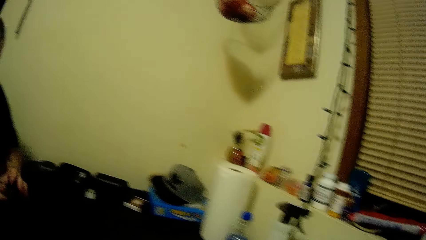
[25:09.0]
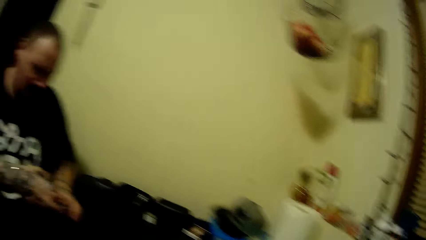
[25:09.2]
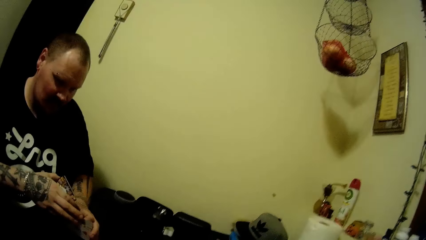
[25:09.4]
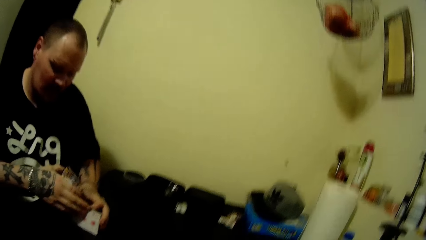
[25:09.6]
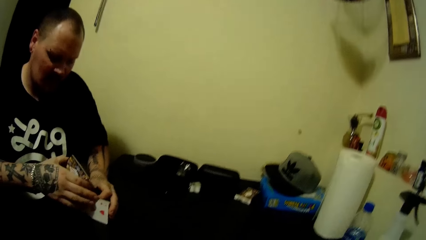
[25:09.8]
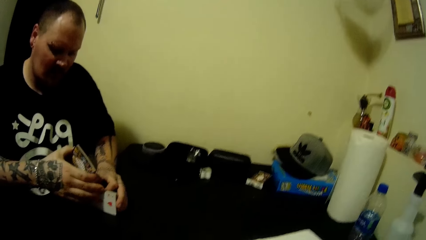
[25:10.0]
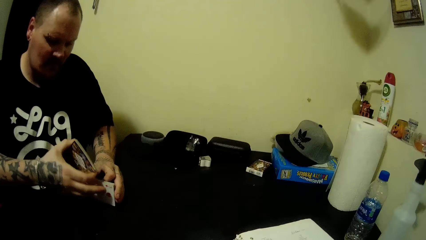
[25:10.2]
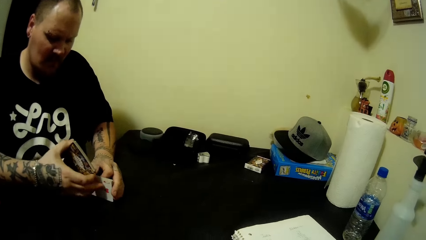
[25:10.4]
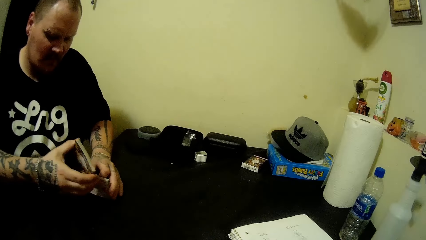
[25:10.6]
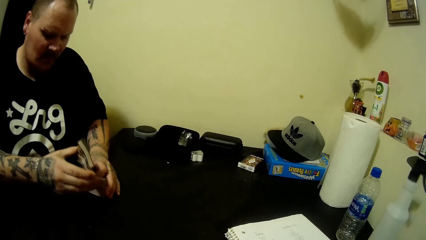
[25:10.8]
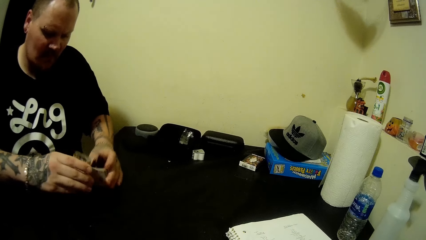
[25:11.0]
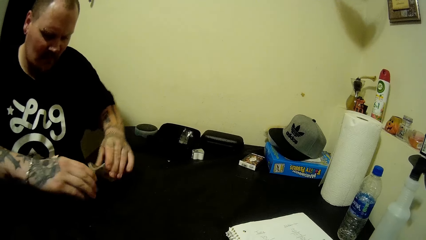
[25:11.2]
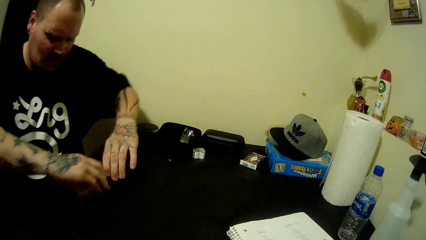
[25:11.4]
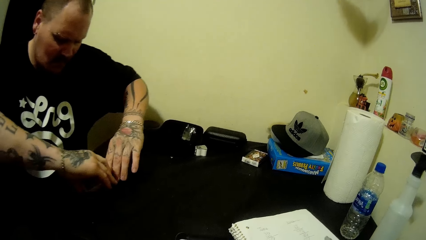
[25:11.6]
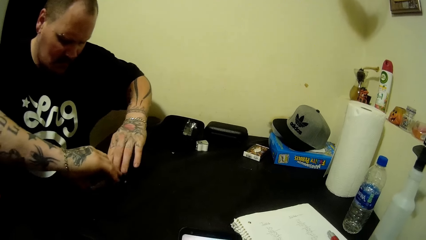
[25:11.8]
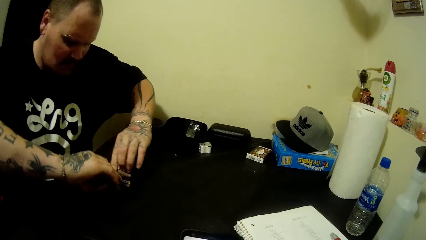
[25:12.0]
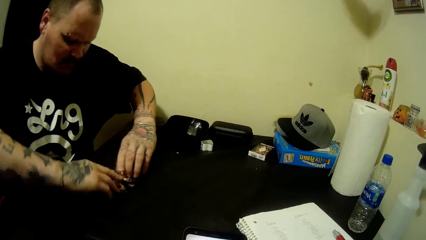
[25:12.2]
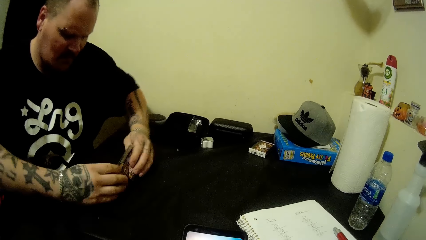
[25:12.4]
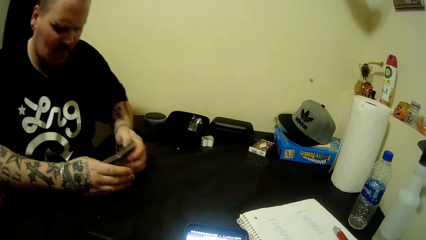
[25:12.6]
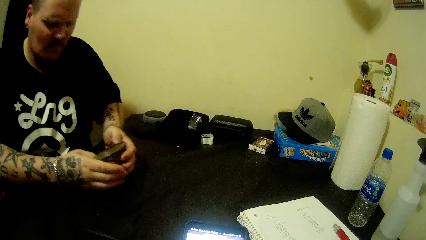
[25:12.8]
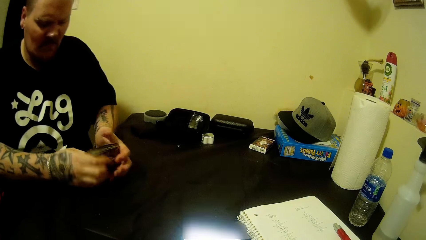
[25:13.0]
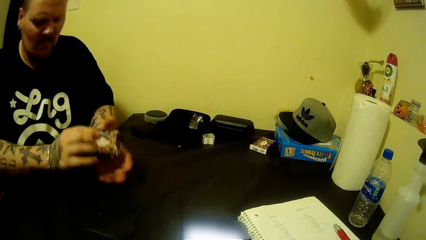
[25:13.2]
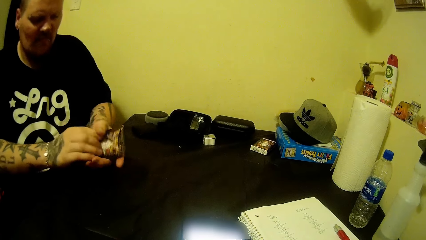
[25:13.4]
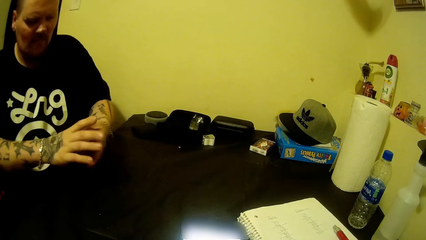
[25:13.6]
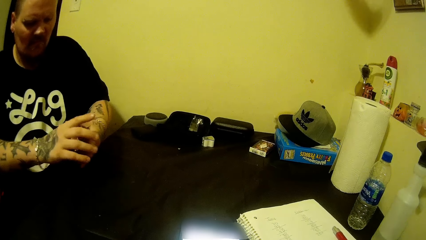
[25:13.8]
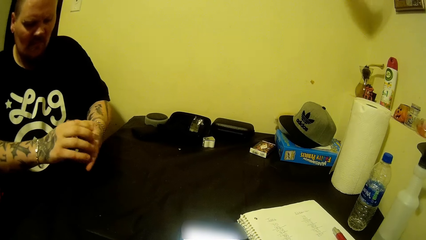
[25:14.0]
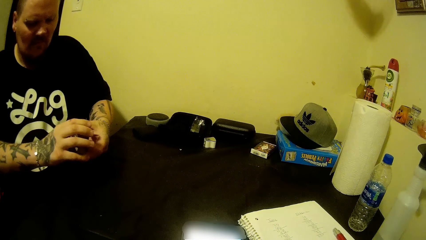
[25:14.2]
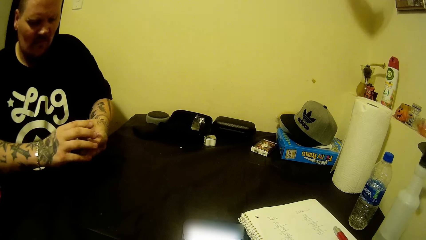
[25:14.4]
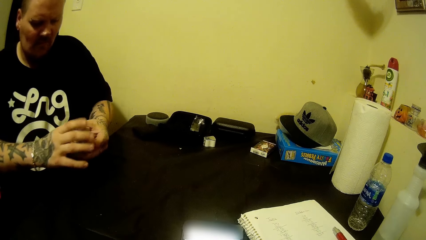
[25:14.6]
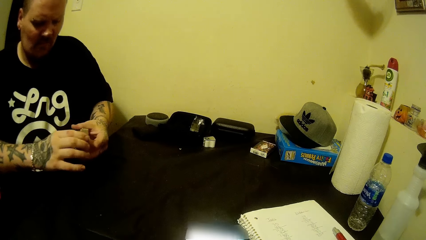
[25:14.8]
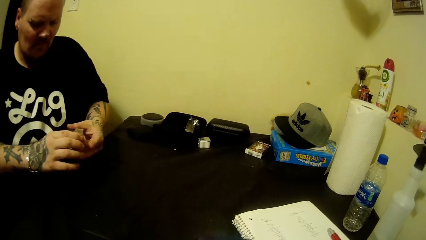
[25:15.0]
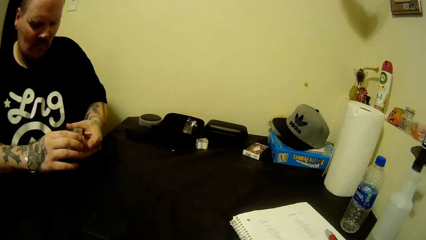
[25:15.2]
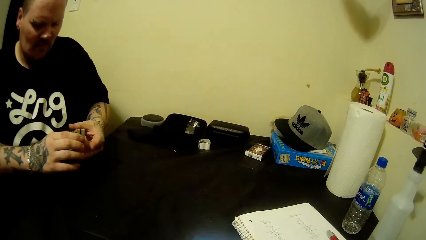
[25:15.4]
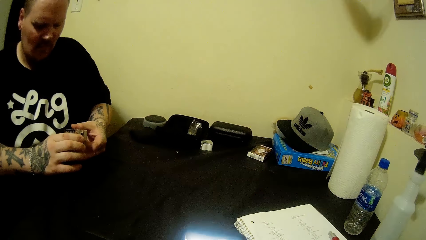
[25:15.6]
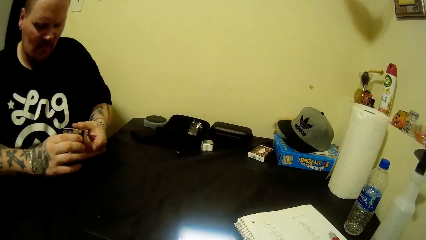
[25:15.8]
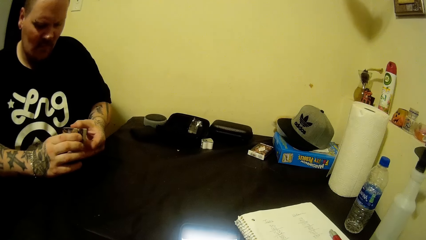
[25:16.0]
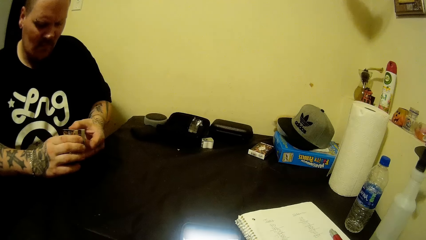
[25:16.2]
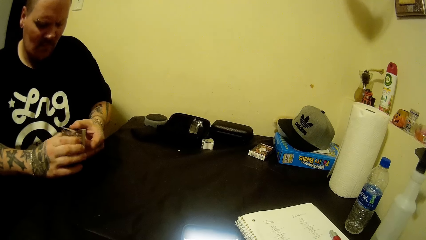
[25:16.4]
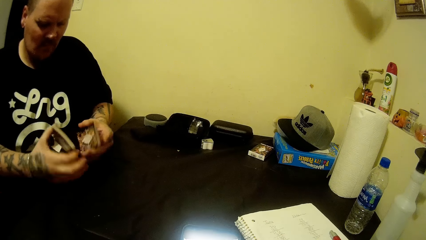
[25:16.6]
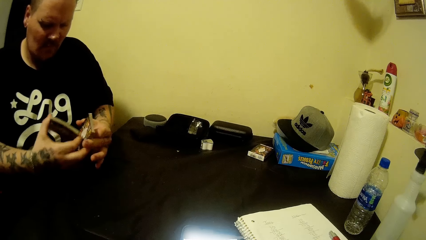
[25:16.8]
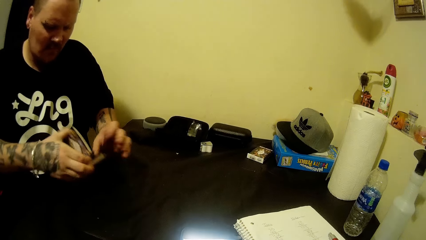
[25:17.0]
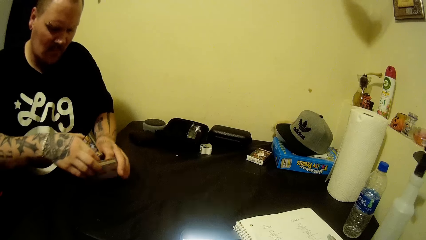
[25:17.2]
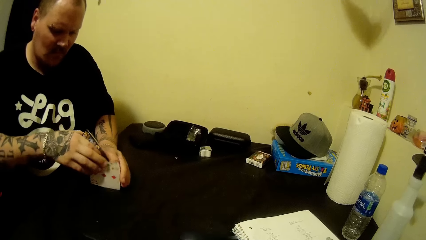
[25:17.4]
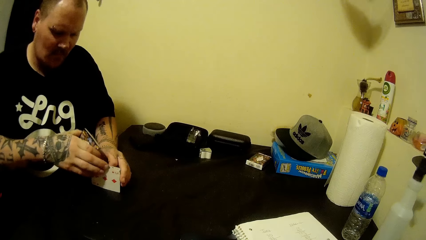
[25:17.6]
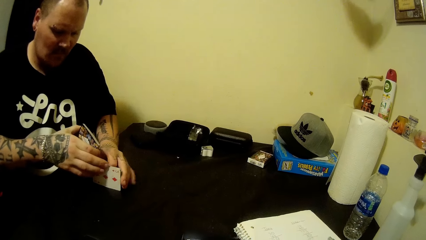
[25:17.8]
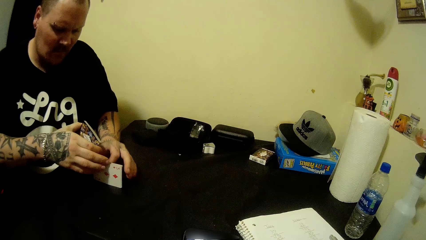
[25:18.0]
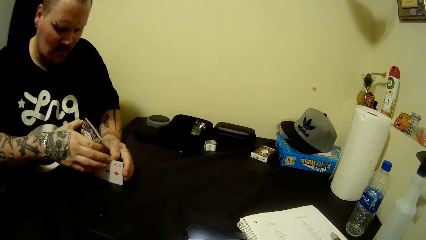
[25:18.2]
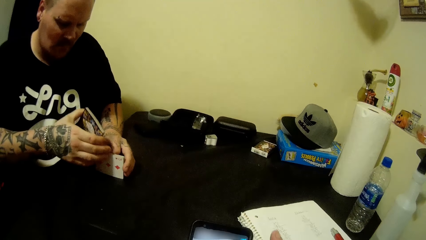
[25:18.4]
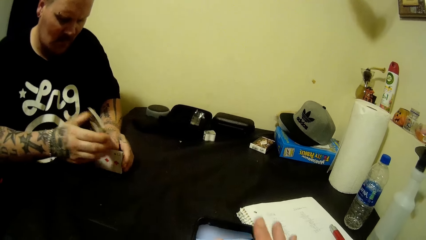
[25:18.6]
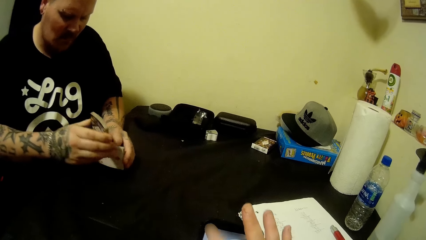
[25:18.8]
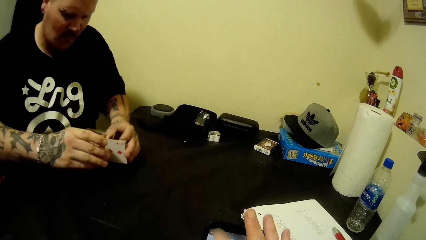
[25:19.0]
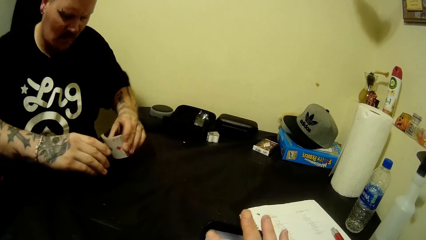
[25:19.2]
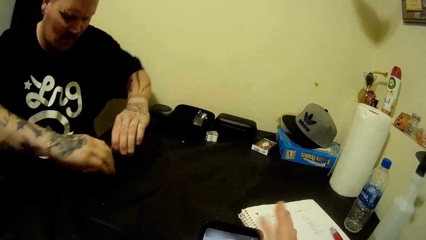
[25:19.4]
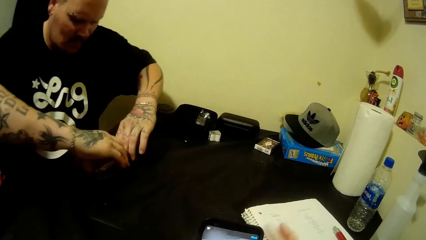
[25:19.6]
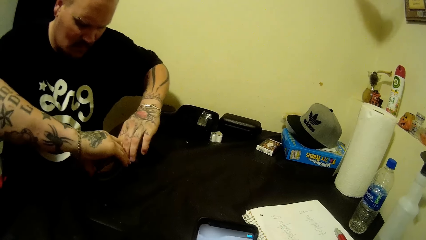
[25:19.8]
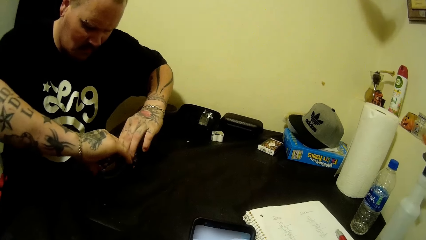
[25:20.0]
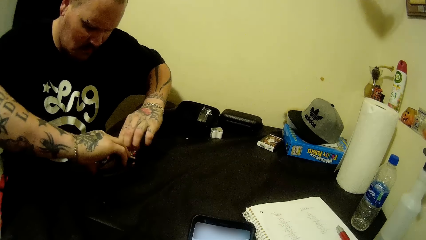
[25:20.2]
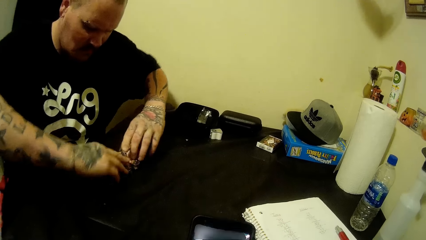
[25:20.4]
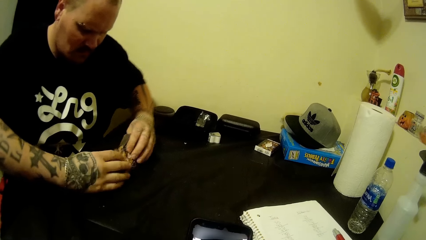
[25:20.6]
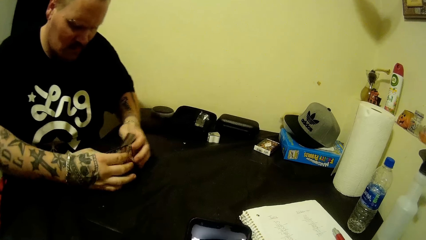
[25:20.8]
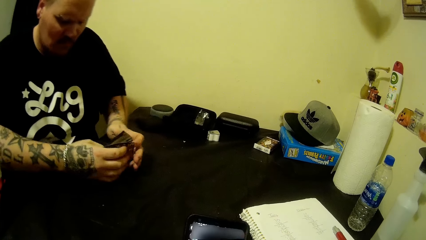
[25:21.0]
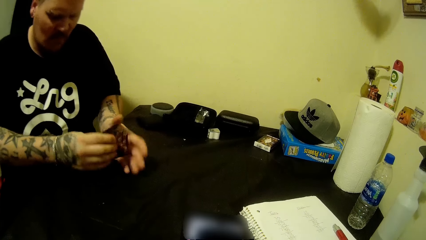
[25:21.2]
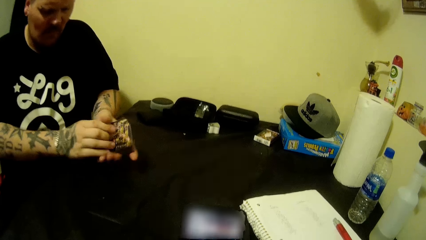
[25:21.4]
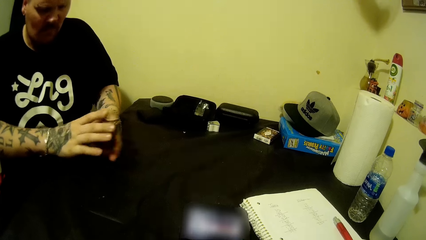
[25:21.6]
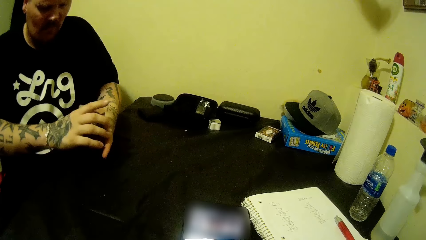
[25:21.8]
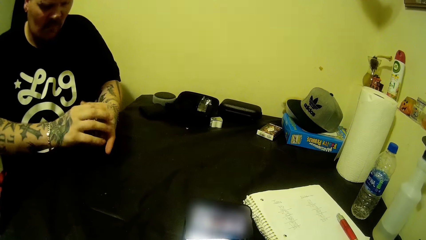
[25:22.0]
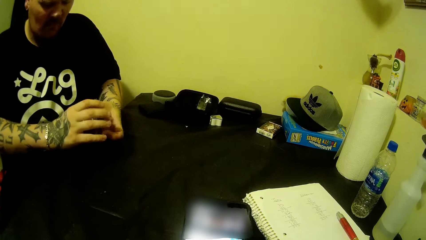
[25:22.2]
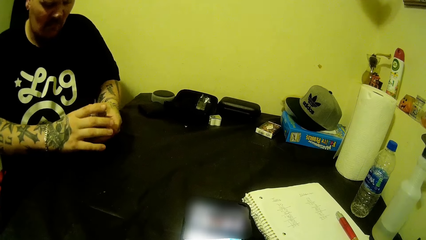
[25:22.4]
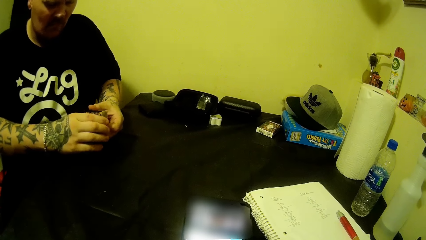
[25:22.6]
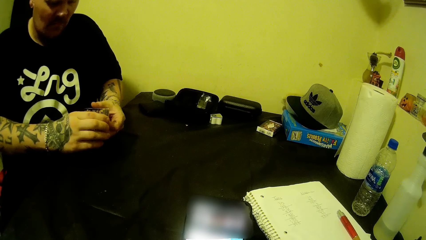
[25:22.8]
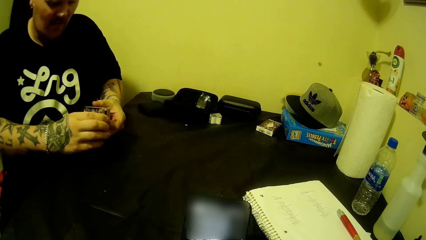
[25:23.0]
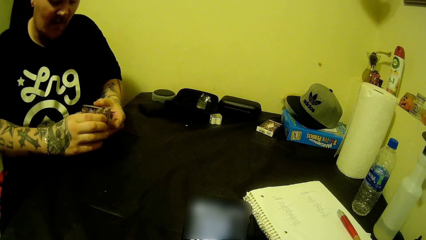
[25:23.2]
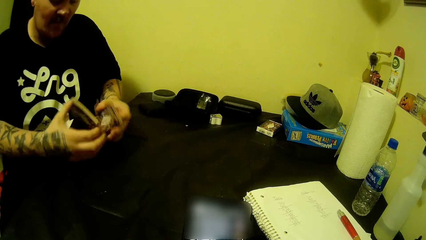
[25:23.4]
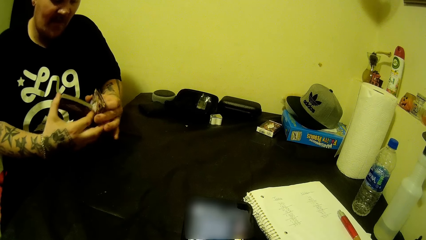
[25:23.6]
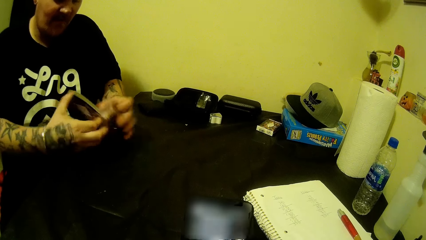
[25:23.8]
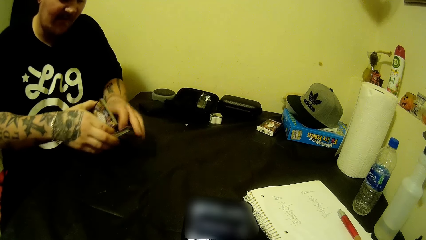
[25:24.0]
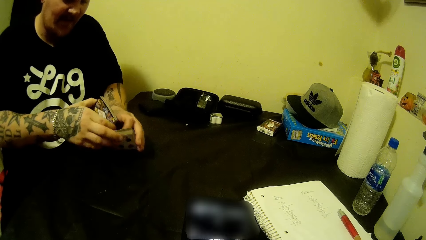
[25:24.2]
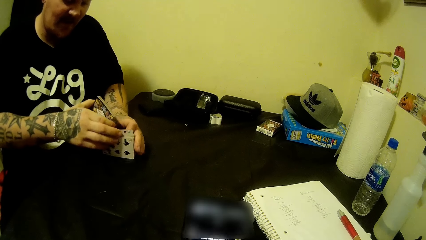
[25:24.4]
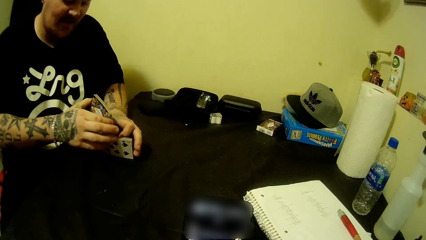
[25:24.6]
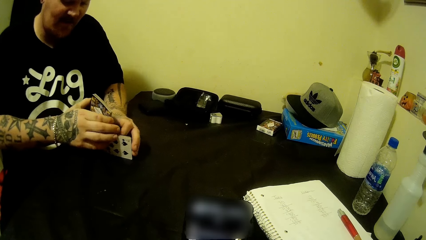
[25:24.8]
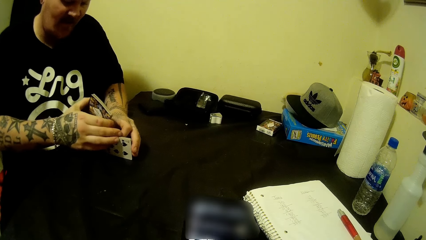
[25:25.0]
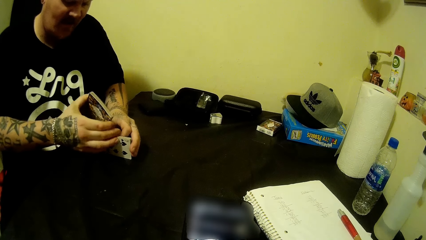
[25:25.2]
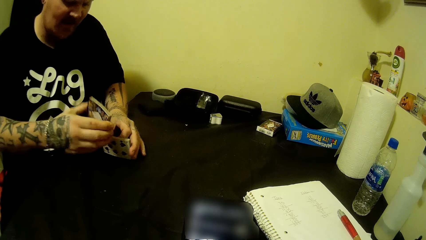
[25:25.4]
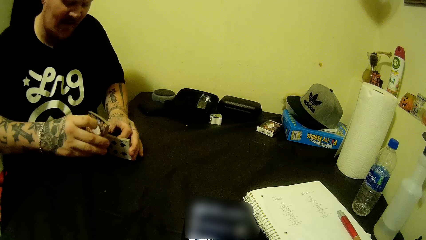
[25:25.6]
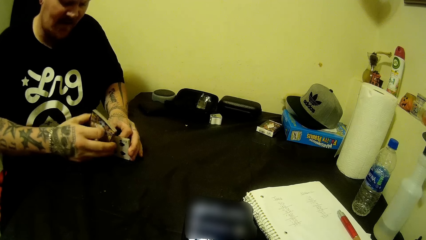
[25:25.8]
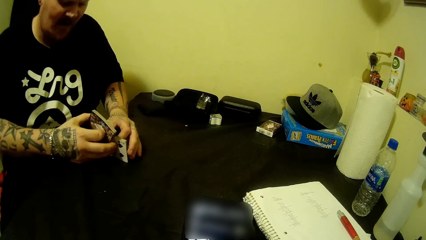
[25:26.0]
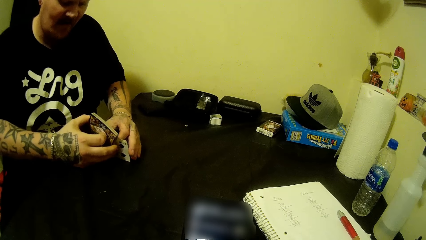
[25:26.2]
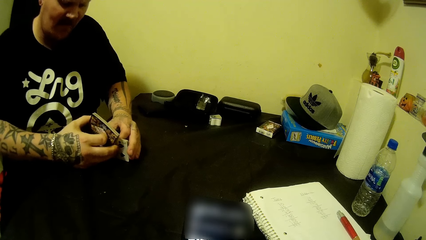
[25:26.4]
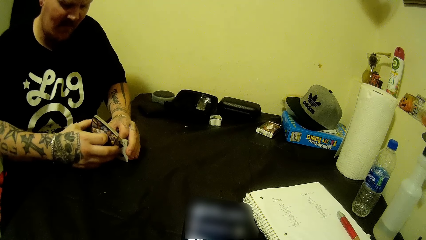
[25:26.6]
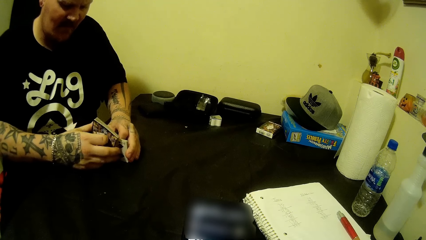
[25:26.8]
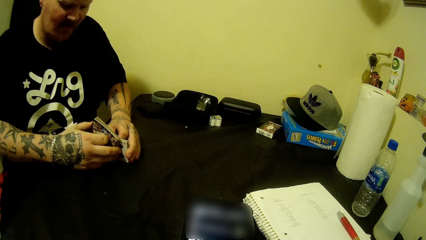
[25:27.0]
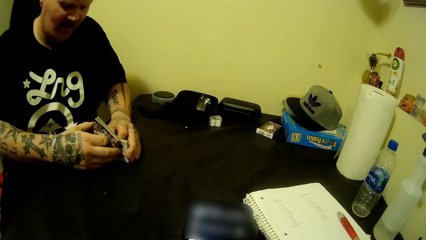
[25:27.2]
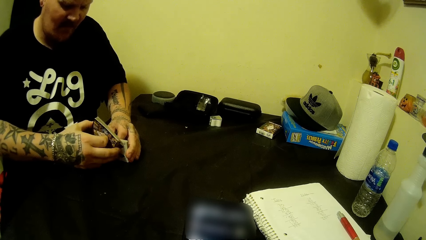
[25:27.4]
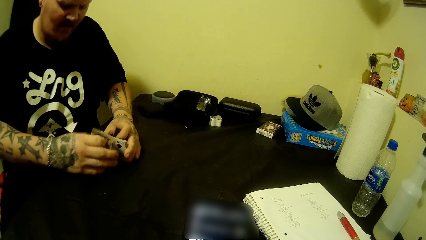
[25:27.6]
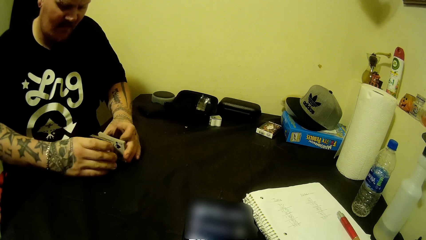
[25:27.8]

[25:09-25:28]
The camera wearer operates a cellphone.
